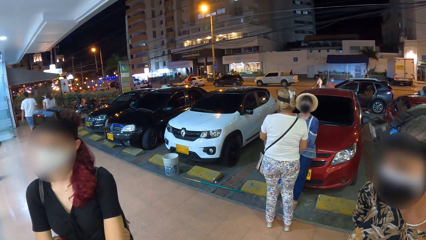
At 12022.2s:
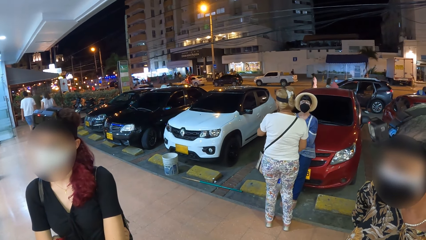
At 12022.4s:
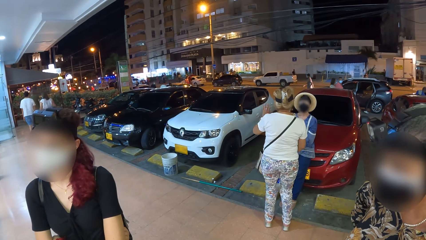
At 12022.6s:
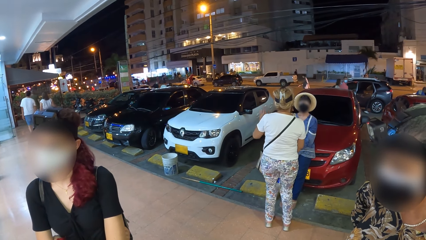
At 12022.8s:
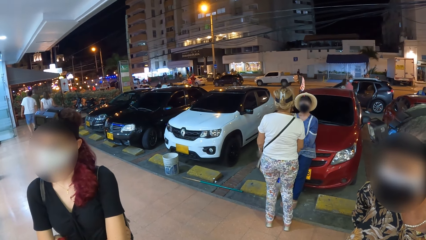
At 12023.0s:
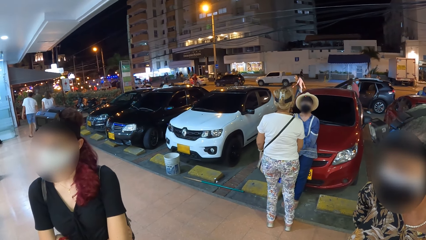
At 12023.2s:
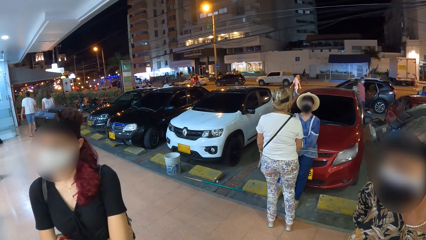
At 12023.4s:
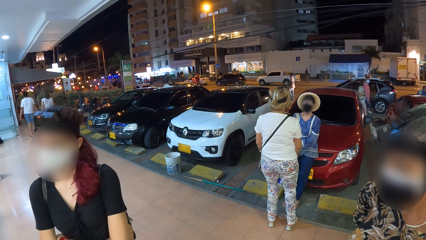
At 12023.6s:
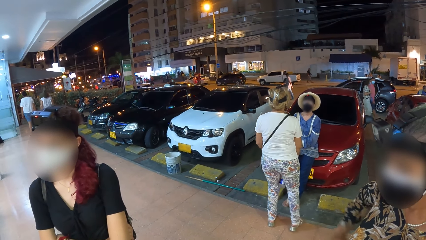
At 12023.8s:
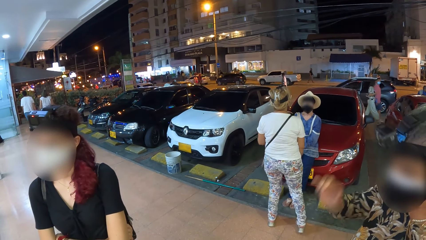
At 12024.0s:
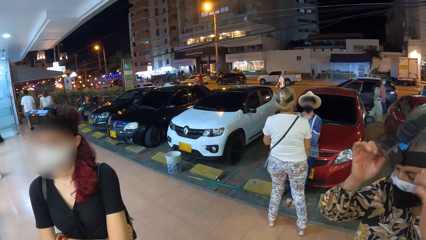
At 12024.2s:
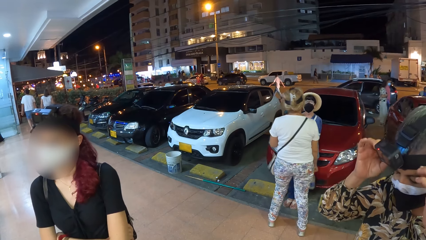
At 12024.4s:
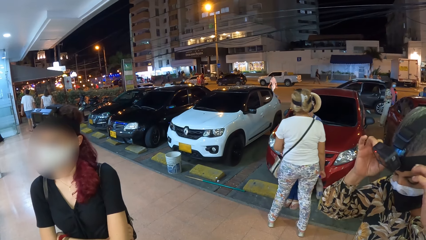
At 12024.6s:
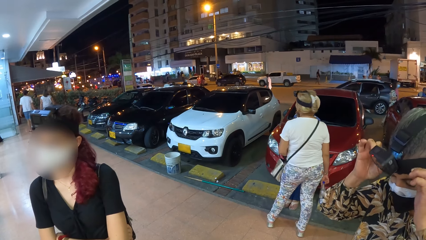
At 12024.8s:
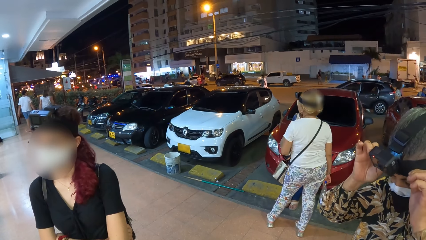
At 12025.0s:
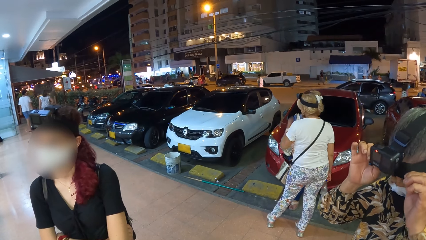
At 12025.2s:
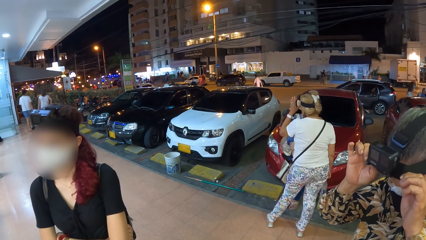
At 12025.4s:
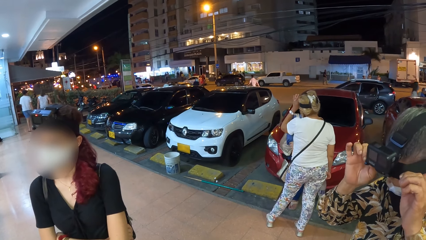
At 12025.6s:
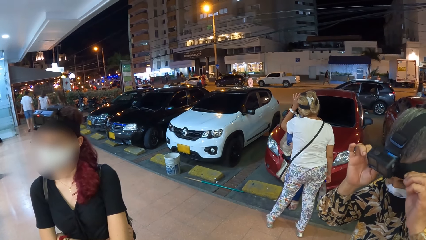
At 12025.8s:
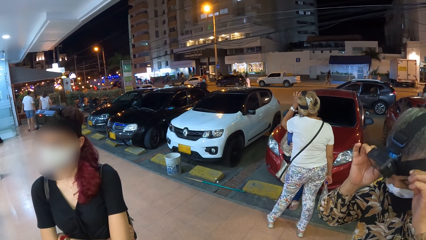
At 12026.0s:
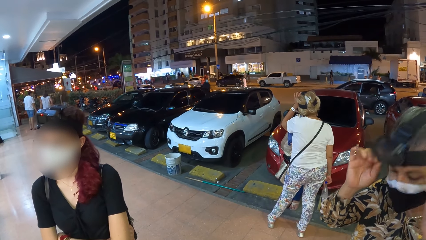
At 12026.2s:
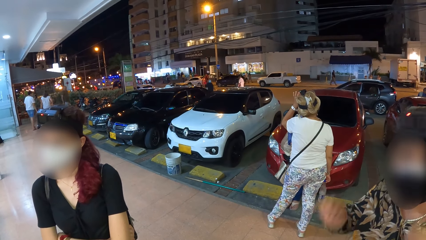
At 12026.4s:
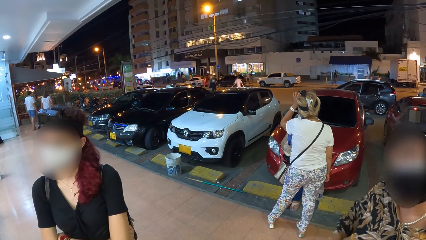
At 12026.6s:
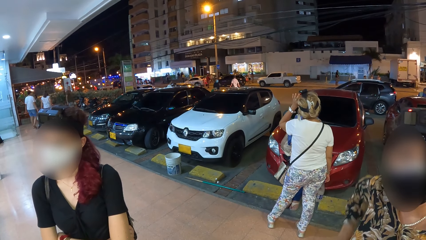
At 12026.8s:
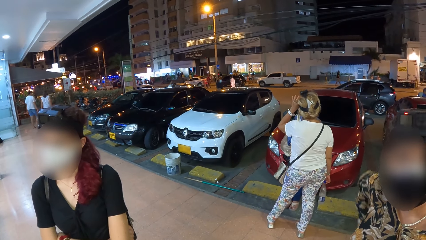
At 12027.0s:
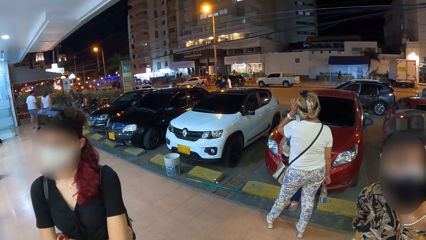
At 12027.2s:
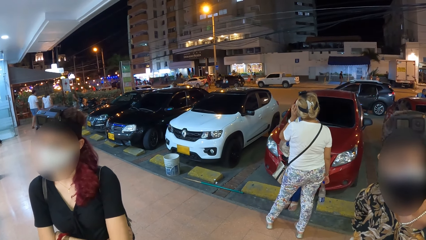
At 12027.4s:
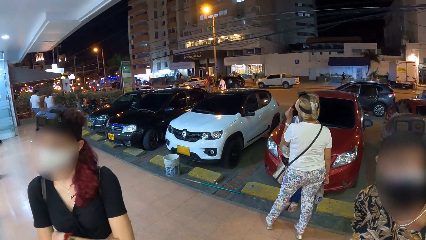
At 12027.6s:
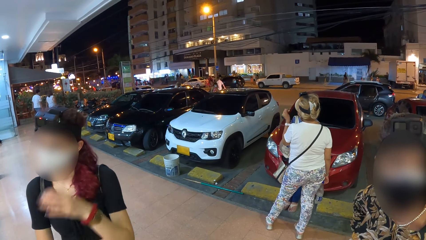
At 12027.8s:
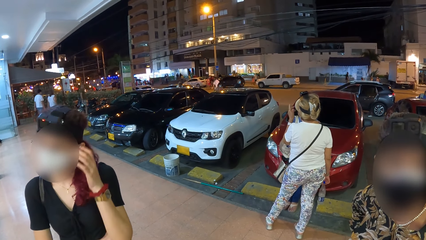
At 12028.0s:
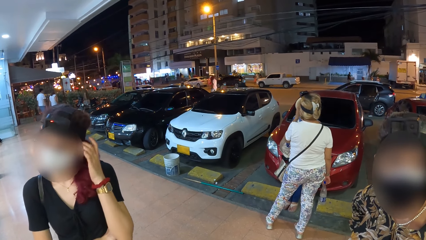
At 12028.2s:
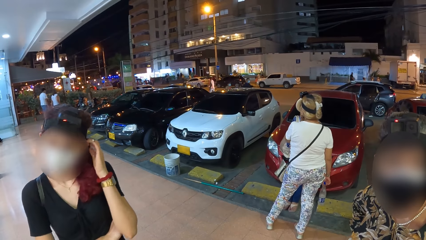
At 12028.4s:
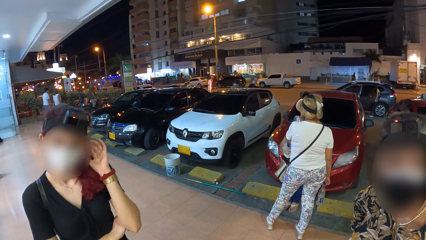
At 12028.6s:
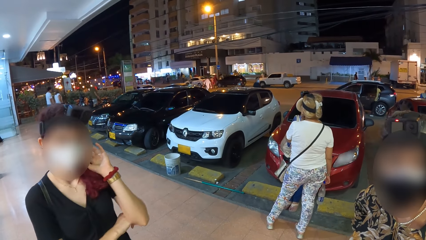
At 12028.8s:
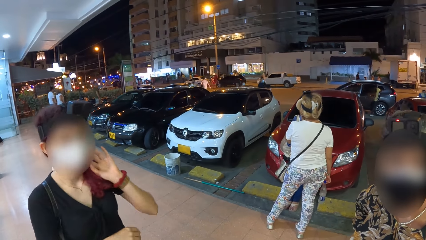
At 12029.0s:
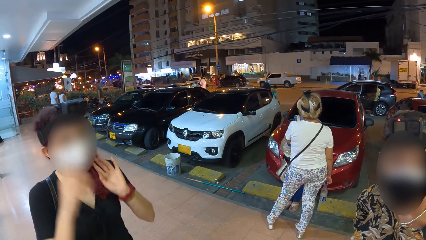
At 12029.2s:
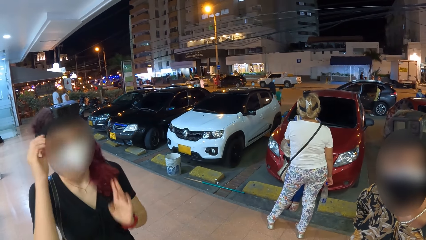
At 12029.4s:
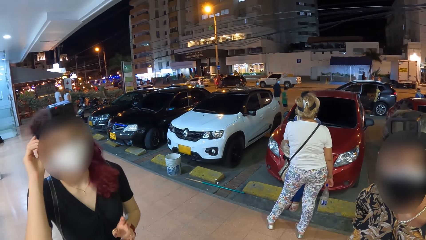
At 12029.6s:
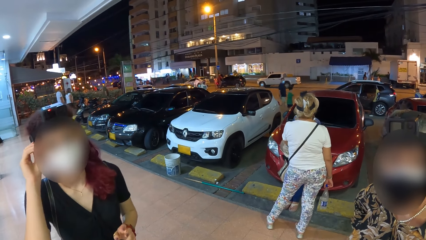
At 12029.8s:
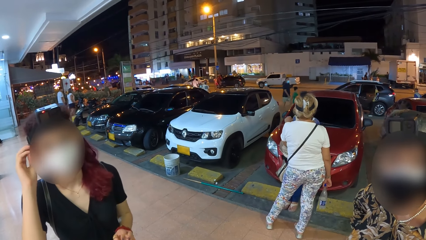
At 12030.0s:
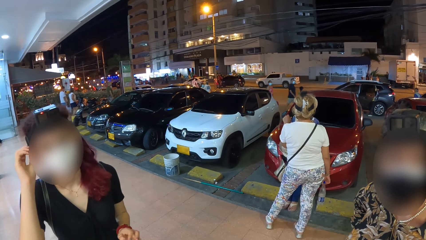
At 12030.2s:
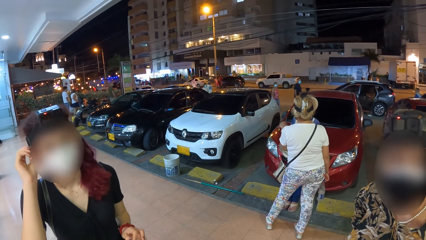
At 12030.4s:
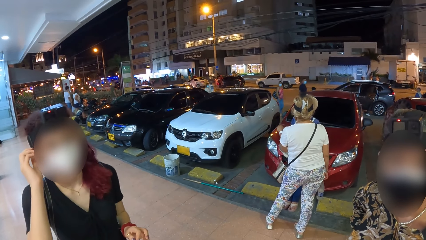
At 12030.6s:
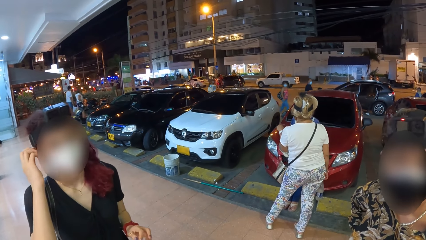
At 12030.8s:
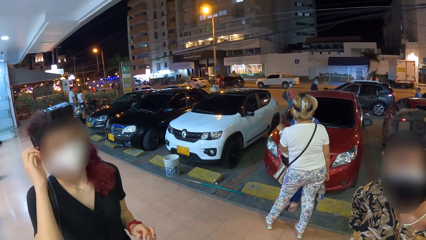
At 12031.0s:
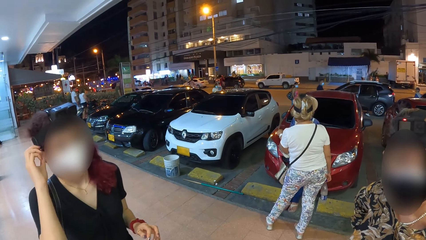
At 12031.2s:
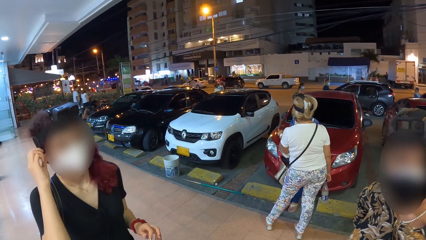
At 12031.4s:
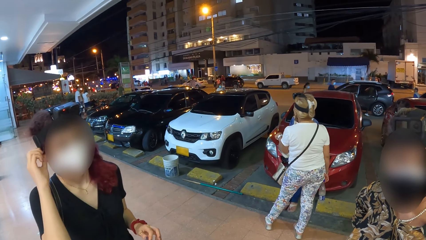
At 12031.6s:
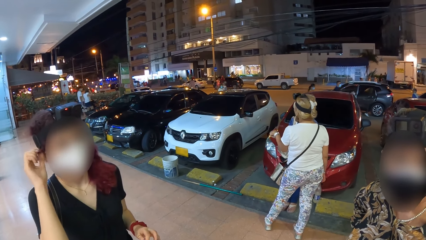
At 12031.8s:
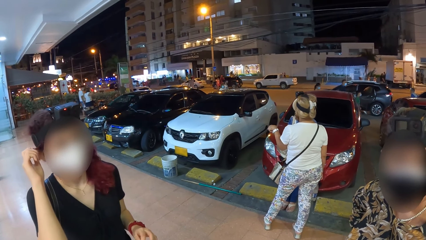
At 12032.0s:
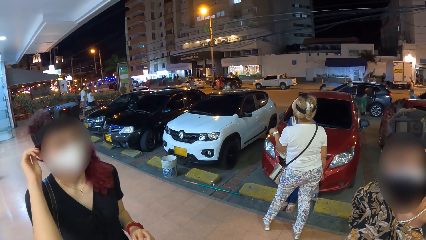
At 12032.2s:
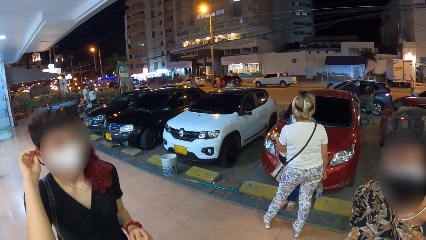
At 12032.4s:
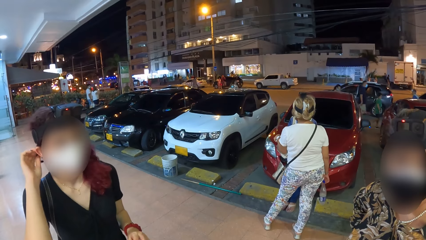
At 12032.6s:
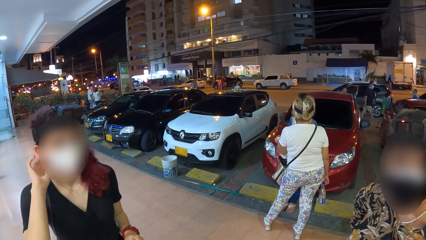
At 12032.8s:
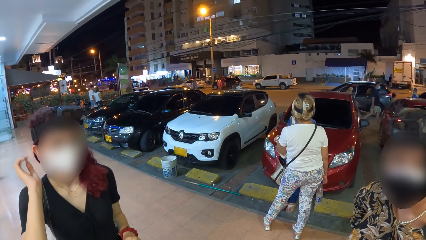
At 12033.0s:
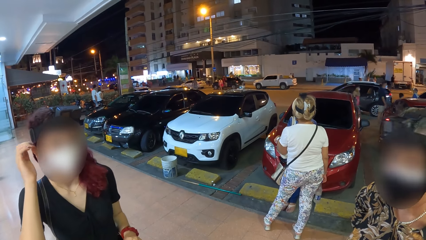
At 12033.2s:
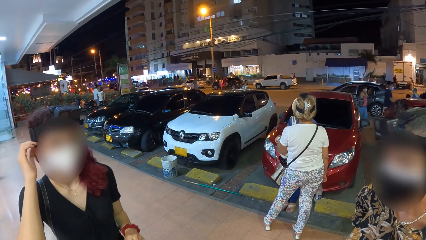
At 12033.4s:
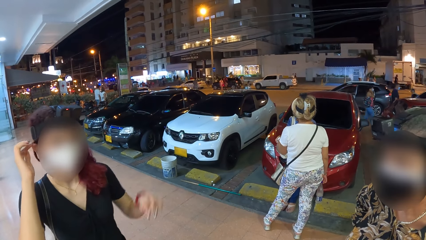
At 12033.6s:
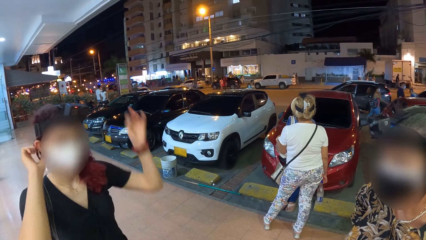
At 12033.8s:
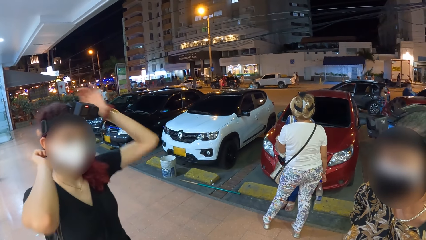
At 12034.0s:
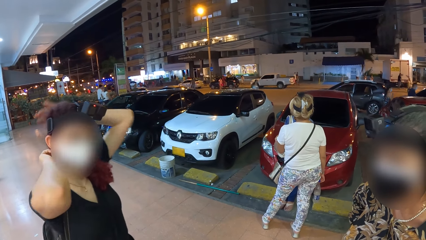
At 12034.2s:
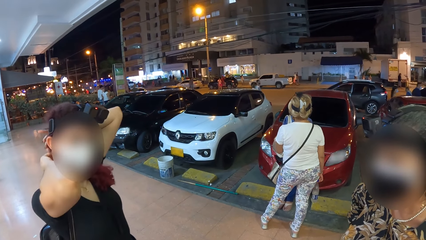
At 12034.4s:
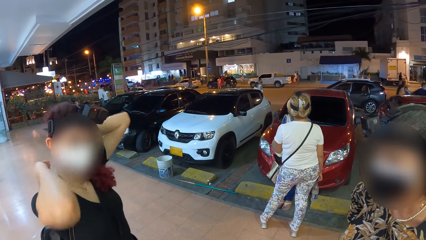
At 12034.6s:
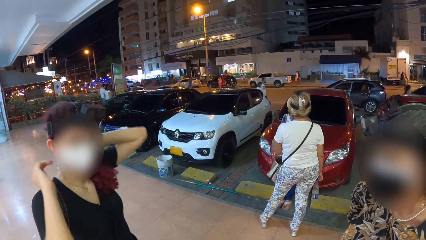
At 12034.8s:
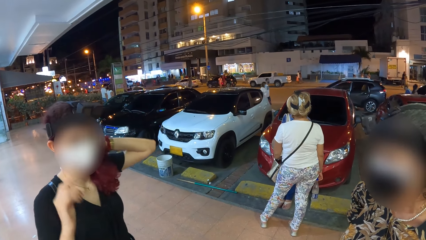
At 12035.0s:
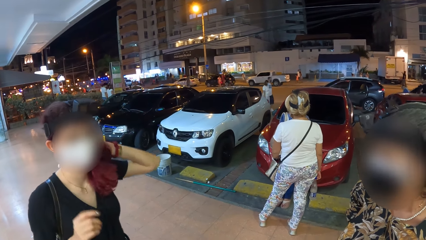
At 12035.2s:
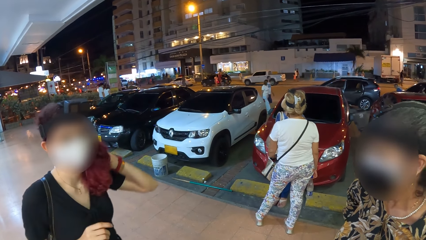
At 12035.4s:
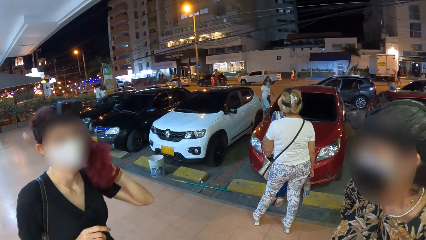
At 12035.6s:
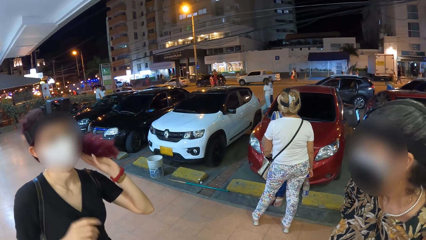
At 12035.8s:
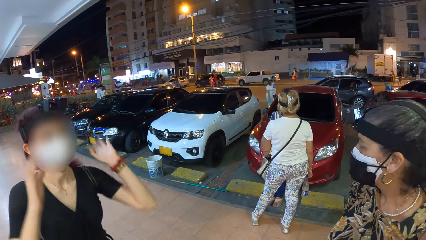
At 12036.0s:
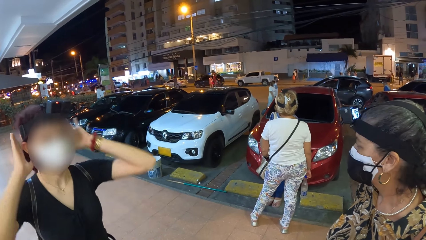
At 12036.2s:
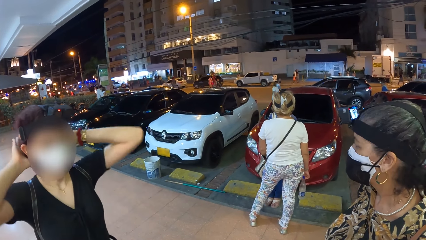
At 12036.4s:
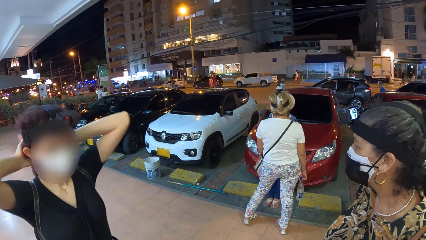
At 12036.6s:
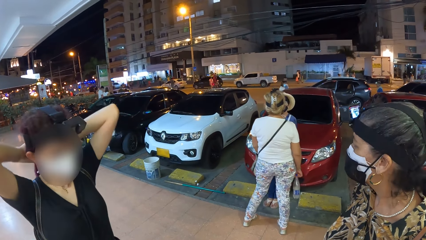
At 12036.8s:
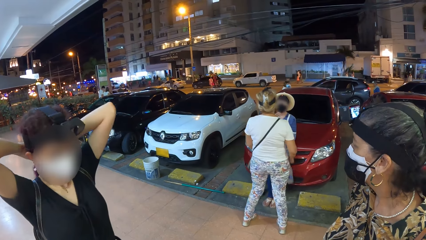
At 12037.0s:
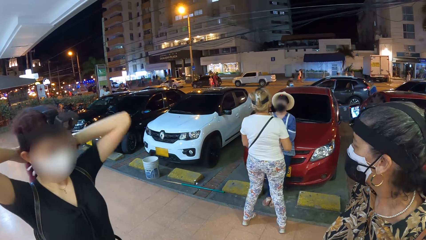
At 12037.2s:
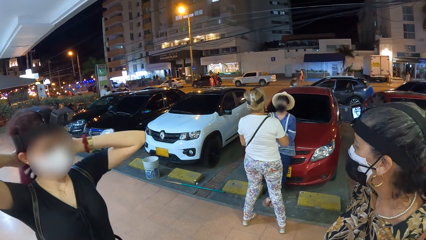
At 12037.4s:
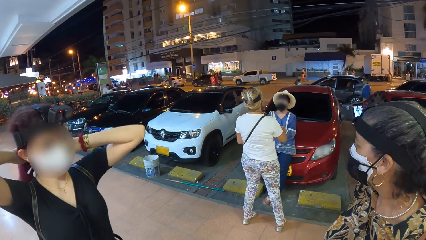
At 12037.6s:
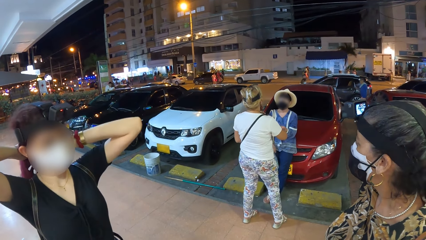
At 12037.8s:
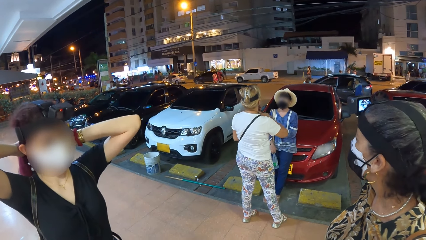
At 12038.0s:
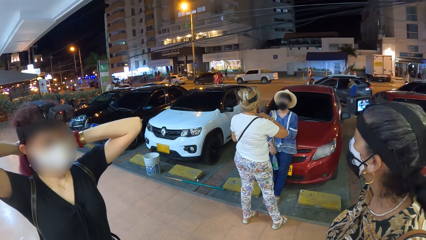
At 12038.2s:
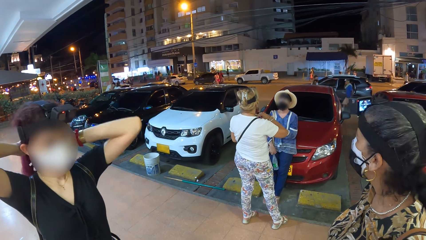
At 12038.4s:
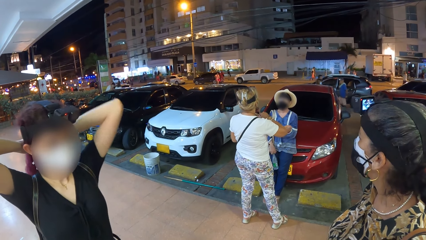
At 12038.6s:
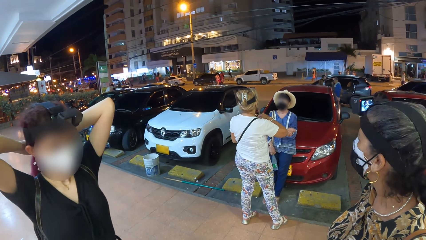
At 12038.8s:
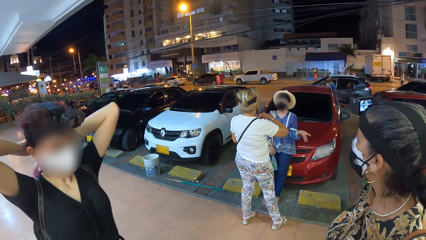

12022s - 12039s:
A woman adjusts her camera with both hands. Another woman touches her head with her left hand. The first woman converses with the camera wearer. A third woman touches her head with her left hand. A lady moves her hair. The third woman touches her head with her right hand, touches her hair with her left hand, and touches her hair with both hands.
